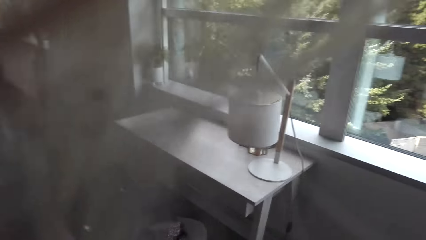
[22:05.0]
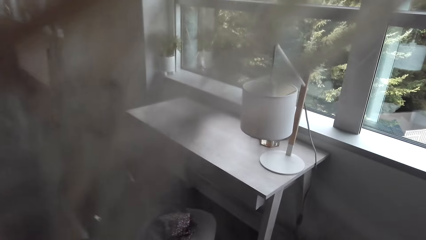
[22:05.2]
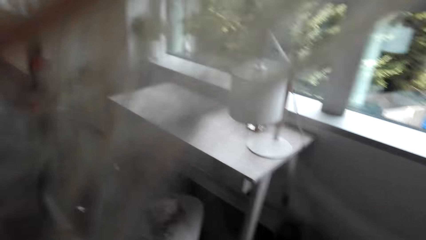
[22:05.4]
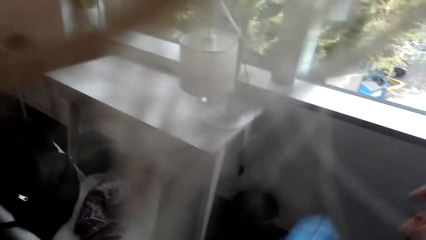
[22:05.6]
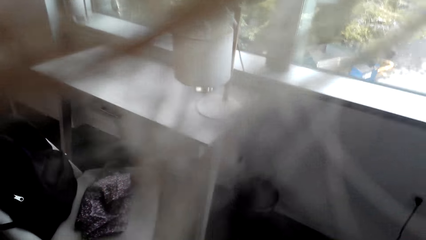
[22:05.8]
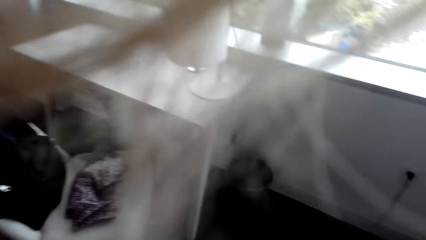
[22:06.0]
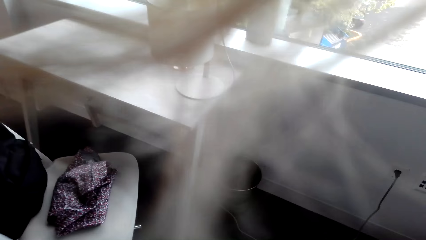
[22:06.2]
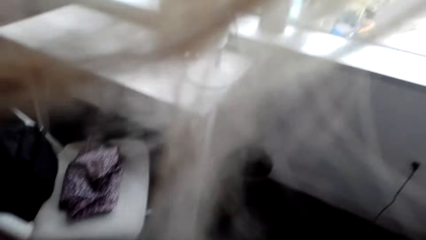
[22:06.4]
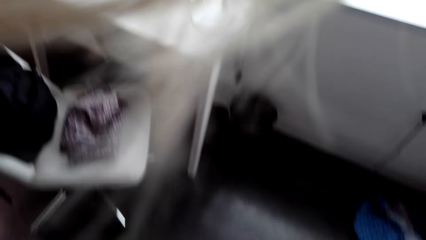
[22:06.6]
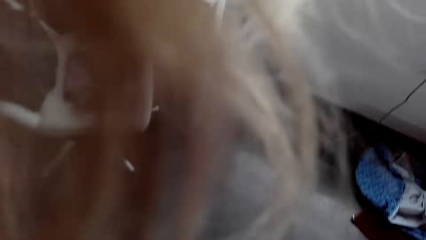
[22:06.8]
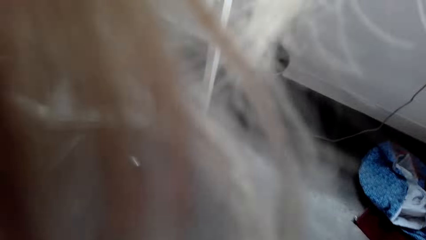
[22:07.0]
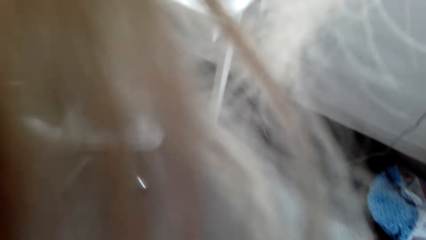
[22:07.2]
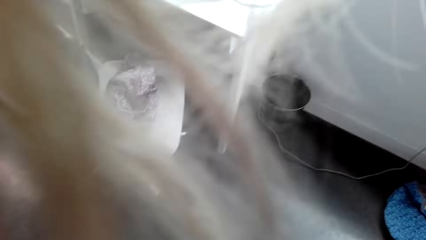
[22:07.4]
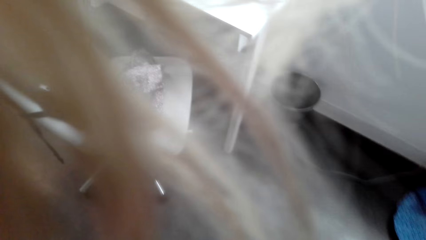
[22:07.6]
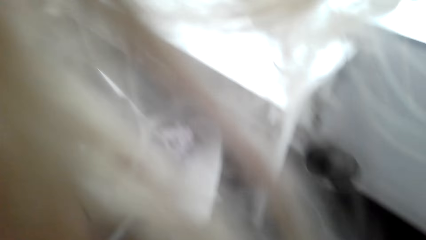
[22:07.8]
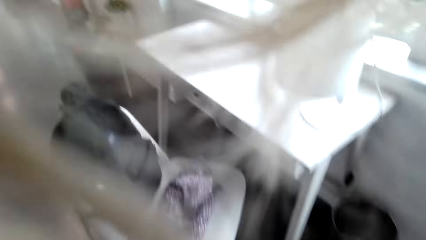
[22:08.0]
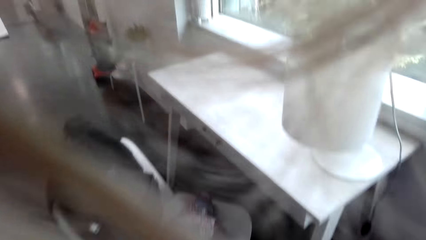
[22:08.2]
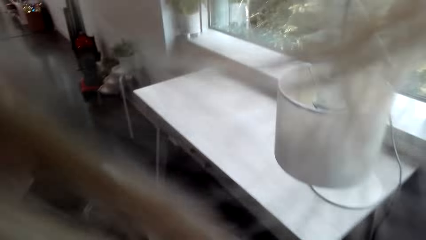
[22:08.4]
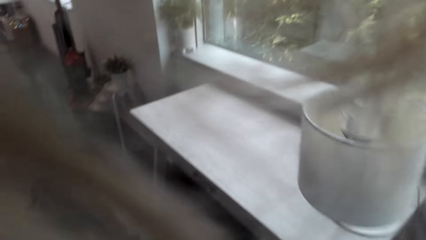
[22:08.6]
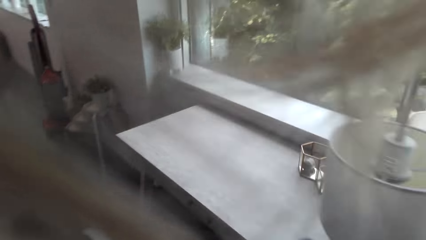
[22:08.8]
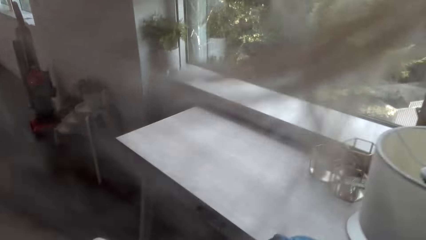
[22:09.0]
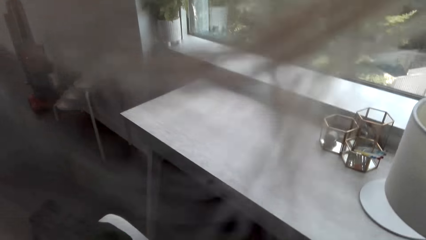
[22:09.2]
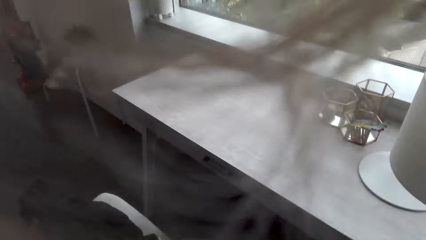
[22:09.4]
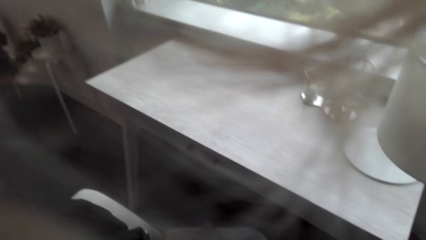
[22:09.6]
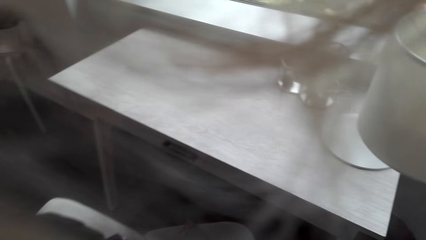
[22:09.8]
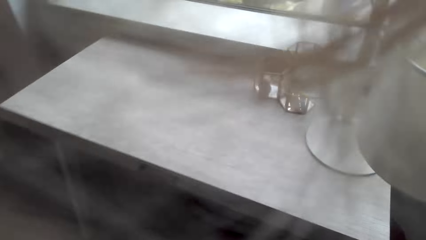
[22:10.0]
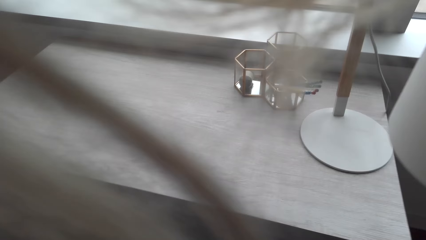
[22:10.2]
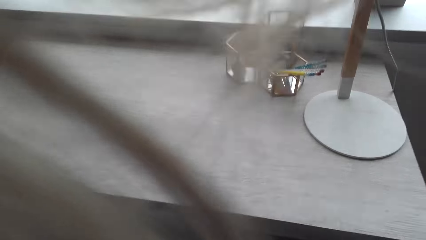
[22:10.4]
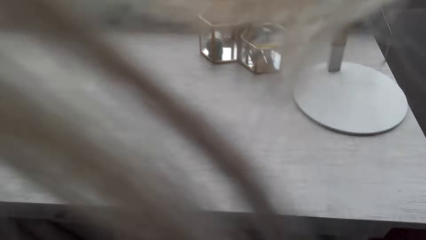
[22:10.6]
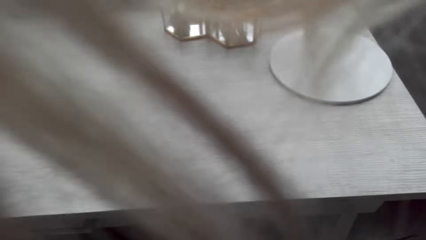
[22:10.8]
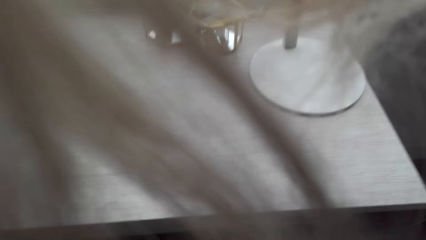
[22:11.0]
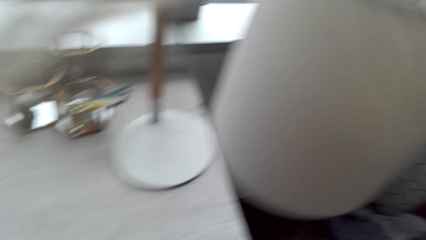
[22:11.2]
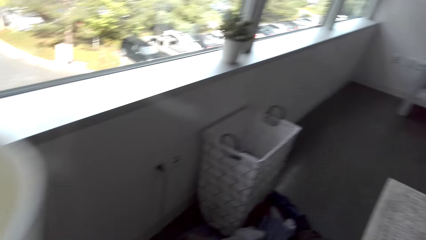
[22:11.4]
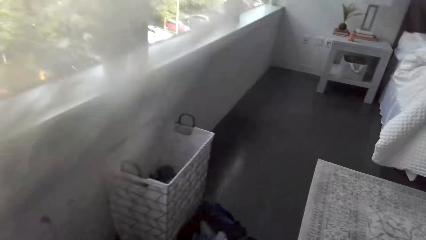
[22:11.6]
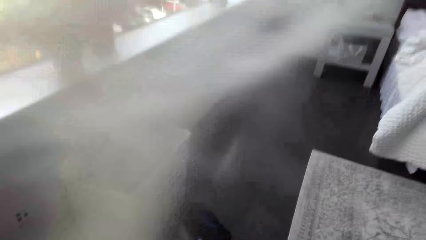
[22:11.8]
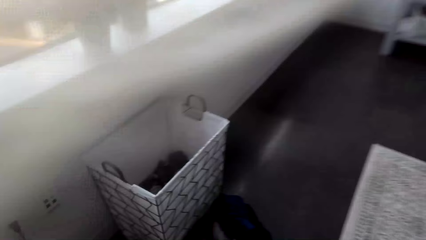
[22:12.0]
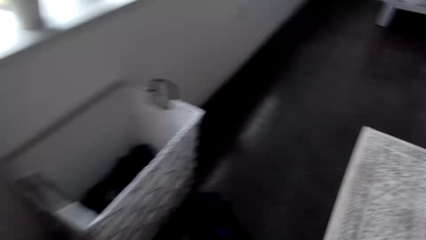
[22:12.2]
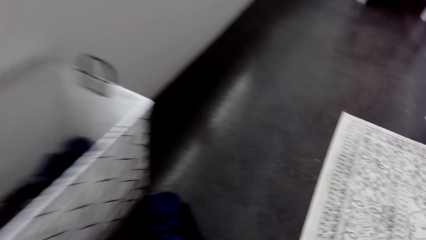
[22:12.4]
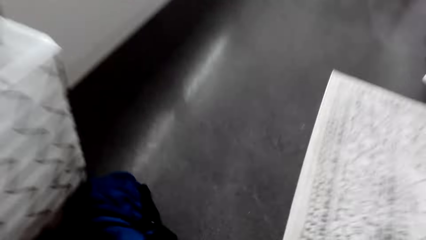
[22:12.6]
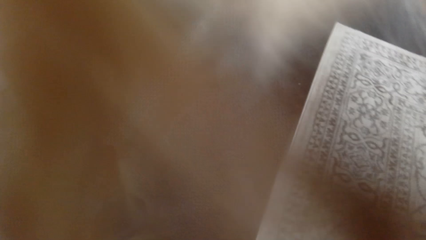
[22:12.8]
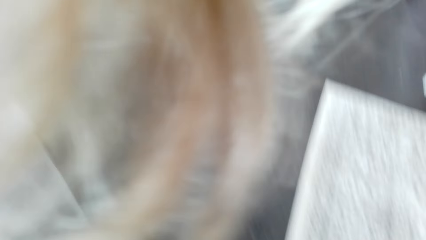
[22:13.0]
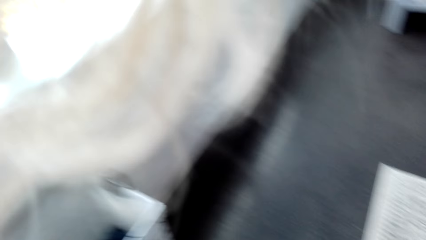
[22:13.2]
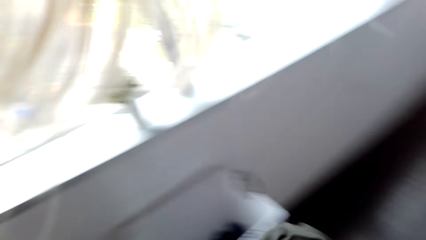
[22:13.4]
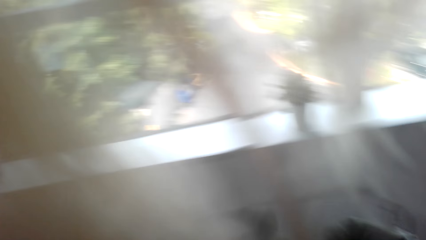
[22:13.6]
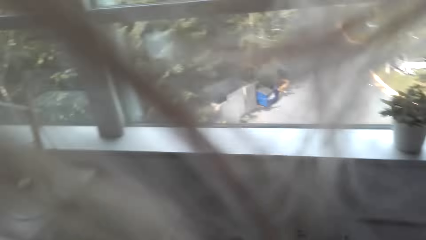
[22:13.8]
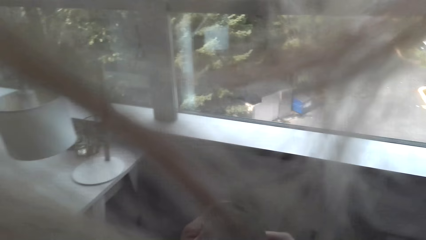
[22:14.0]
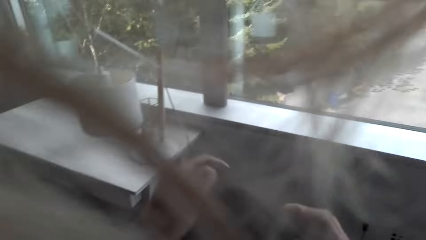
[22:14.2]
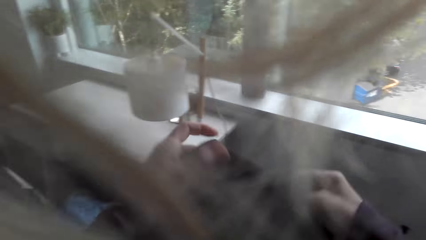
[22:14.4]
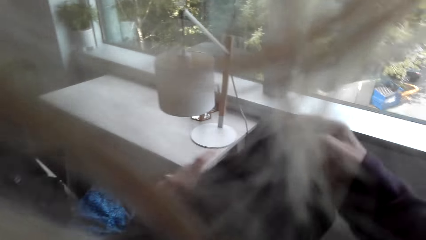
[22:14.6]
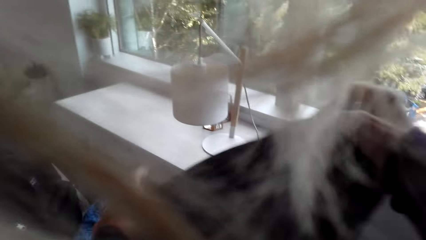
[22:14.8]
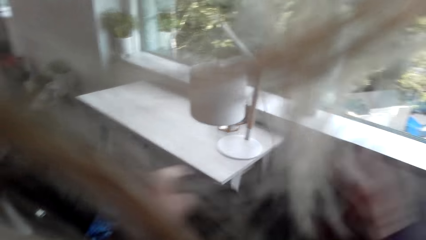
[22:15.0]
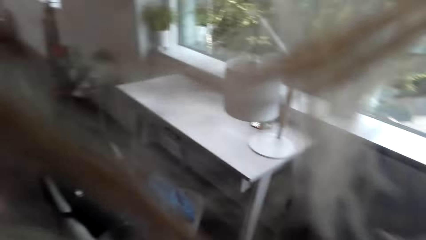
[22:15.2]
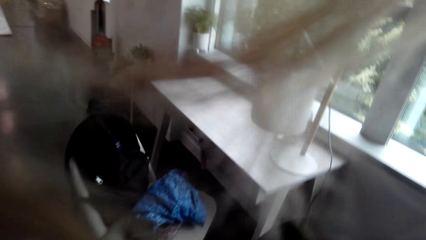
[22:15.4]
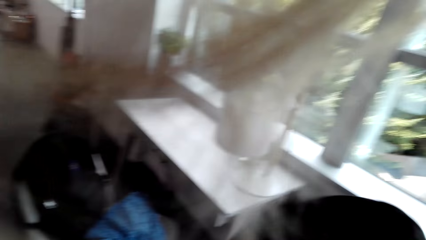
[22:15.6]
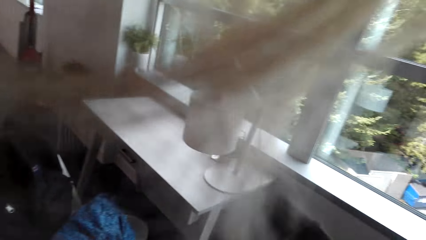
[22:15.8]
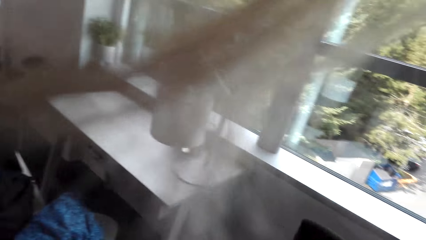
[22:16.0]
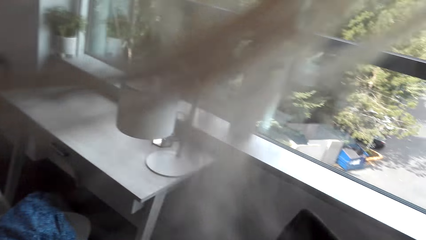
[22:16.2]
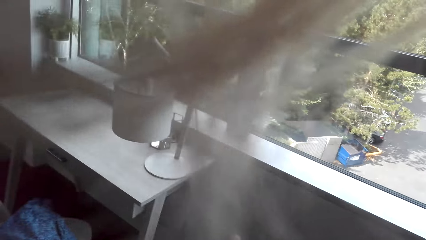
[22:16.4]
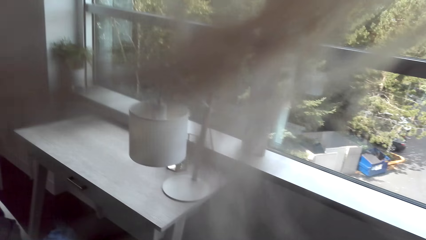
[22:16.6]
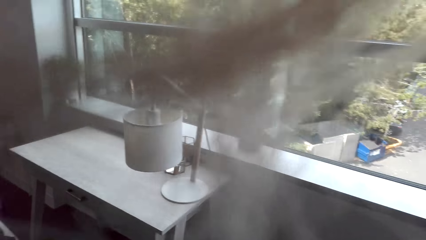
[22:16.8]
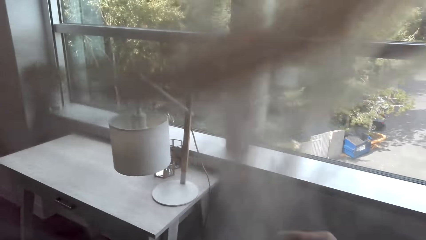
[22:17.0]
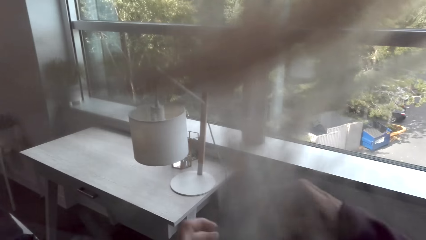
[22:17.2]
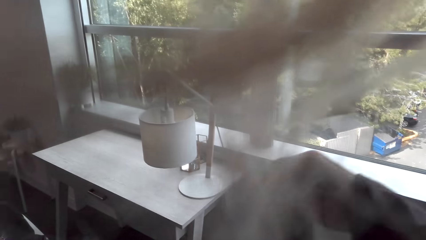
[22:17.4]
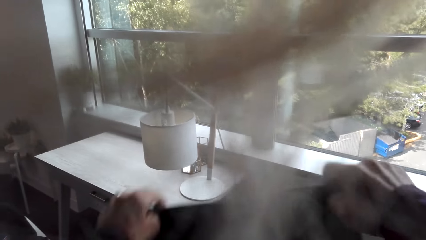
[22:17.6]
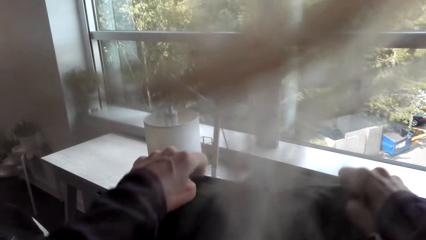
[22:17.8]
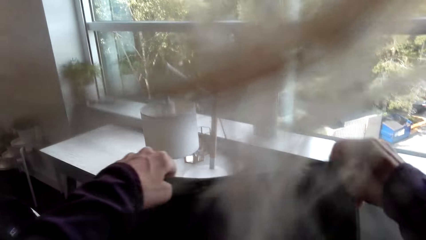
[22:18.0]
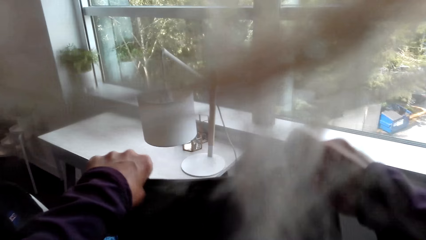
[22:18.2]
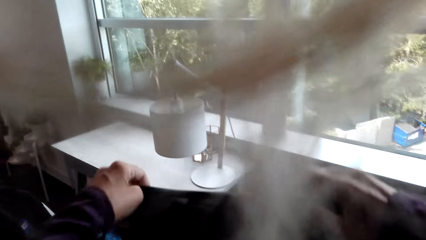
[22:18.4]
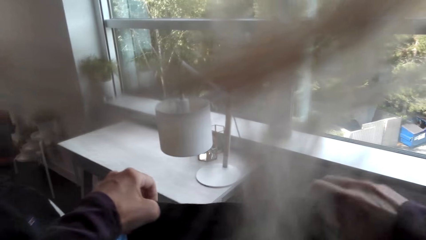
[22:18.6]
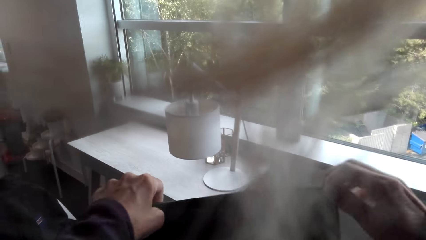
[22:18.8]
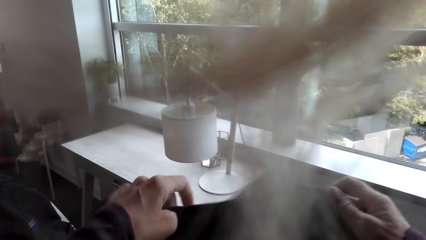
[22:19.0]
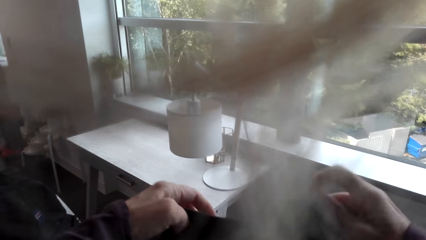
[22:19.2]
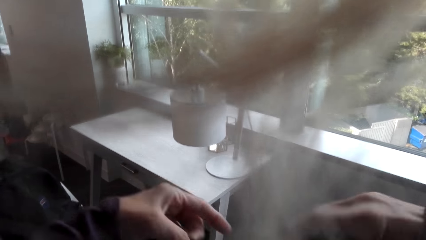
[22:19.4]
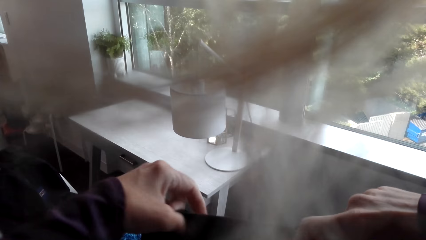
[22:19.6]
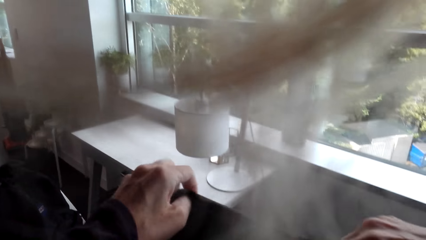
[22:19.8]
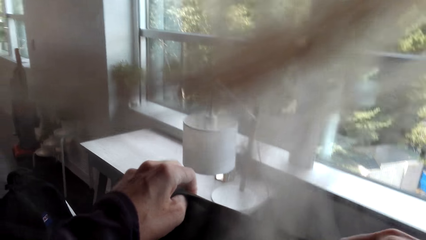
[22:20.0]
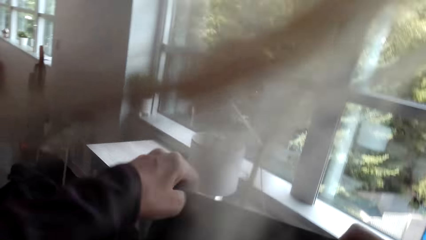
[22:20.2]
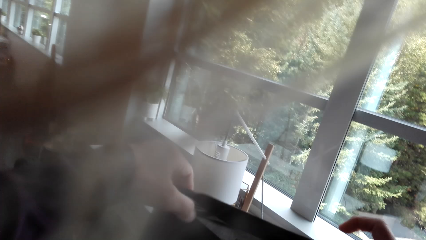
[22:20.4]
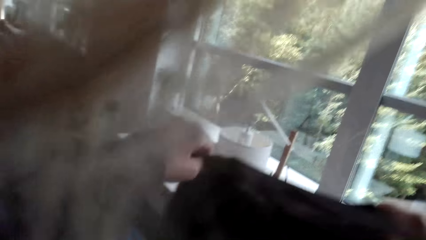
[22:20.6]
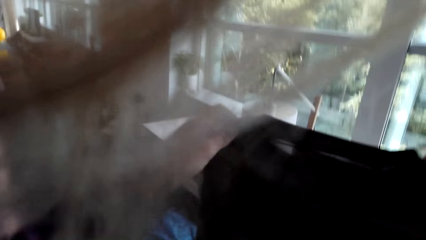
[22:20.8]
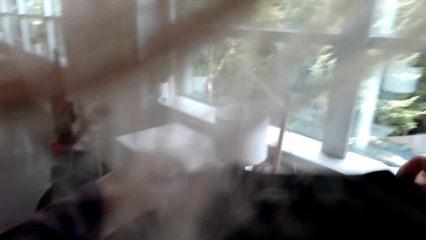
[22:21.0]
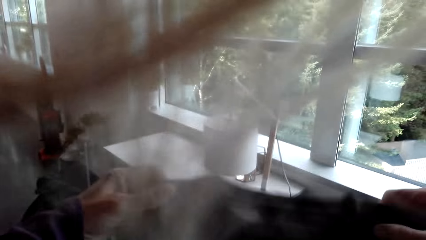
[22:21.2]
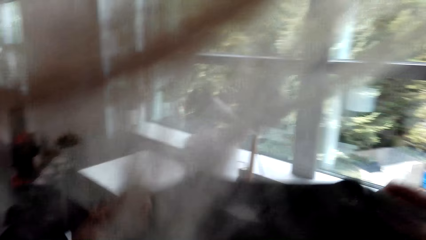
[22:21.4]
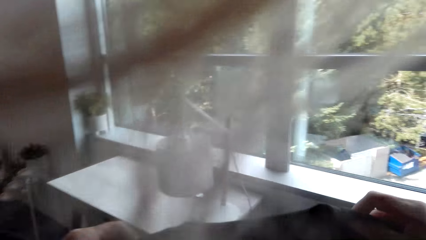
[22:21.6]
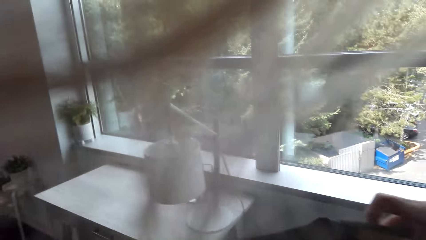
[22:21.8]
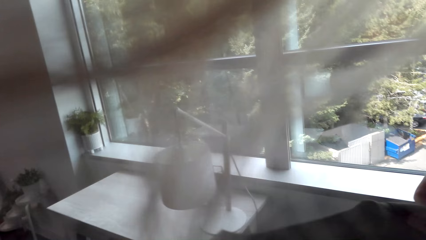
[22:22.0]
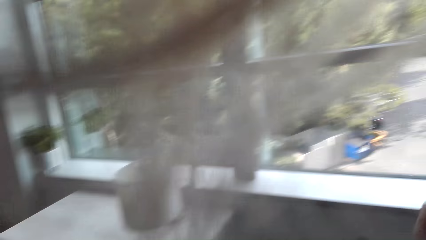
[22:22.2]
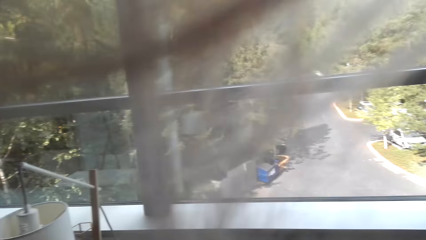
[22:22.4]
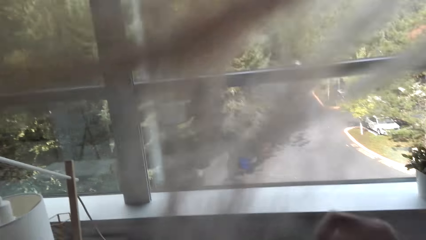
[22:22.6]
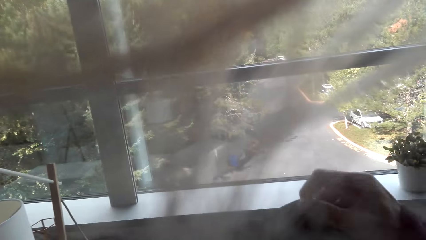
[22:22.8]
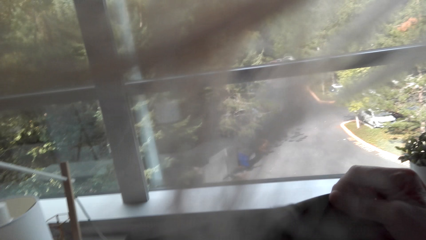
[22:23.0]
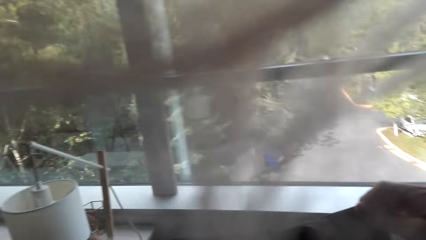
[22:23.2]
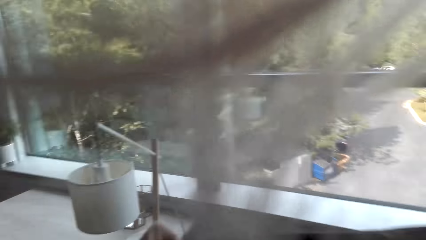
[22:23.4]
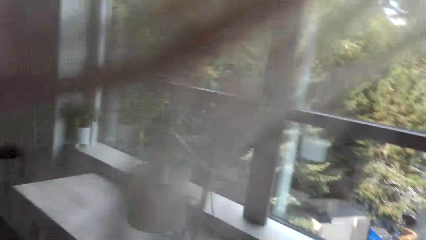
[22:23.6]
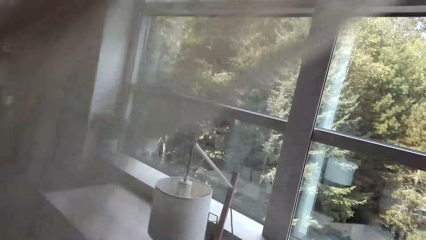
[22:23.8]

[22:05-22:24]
The camera wearer moves around. They stare at the shirt.
